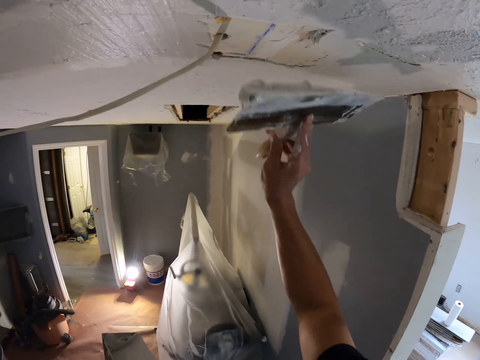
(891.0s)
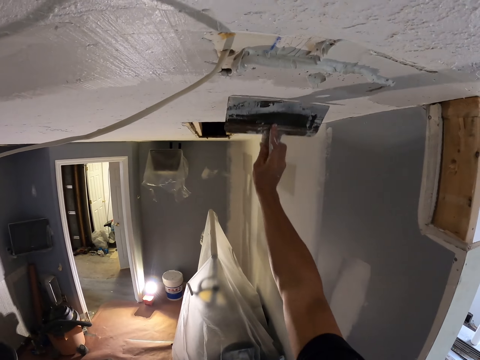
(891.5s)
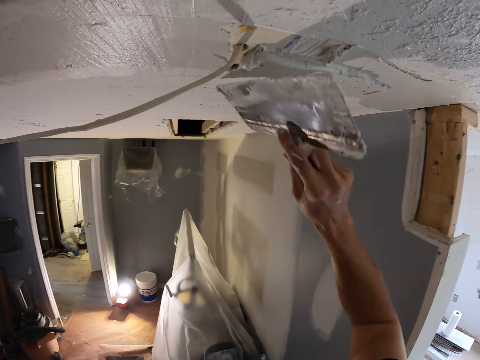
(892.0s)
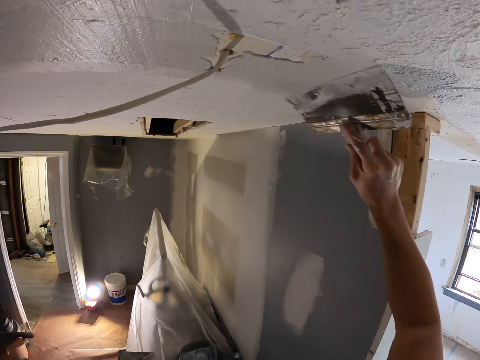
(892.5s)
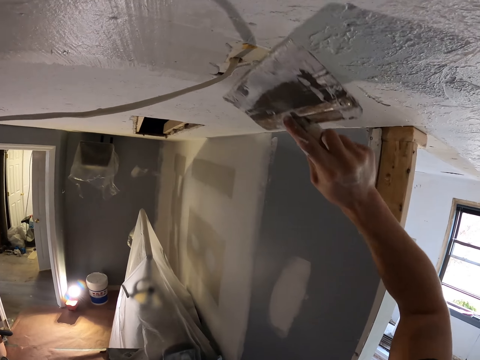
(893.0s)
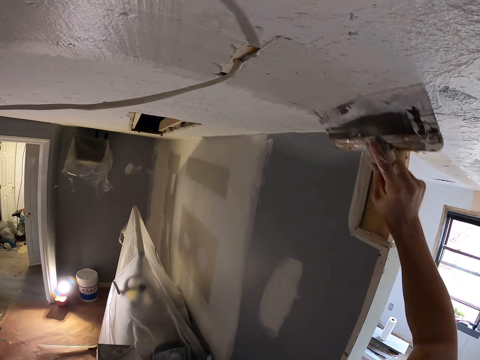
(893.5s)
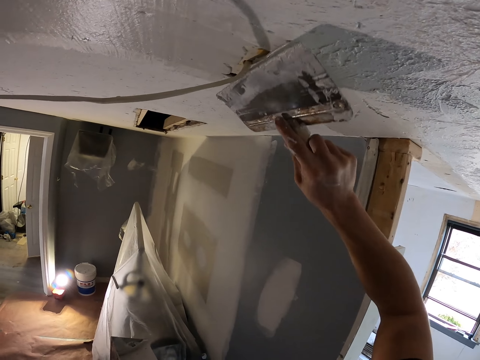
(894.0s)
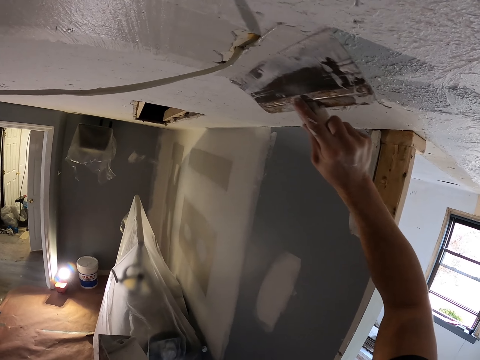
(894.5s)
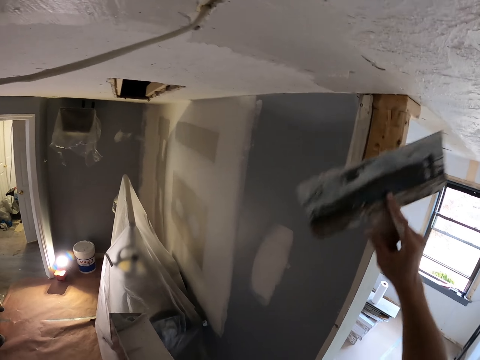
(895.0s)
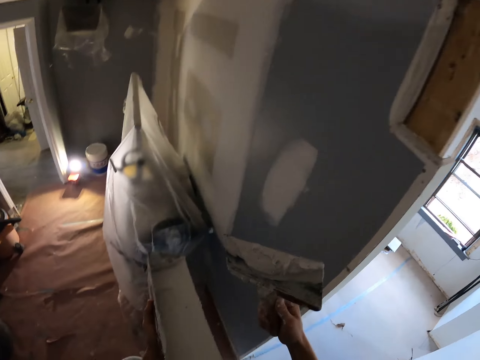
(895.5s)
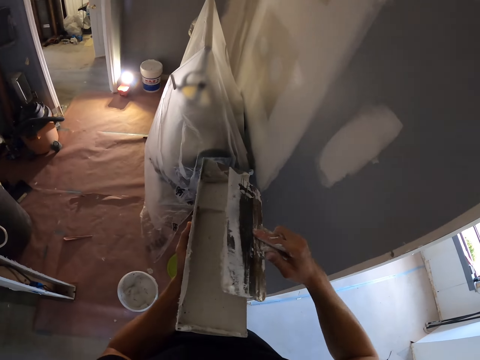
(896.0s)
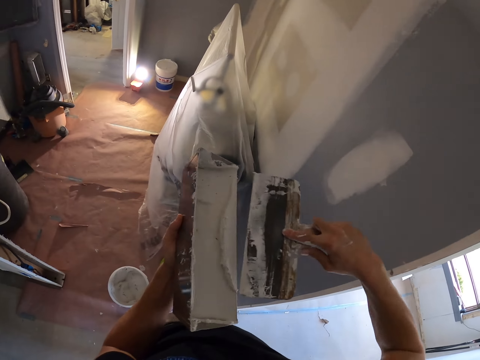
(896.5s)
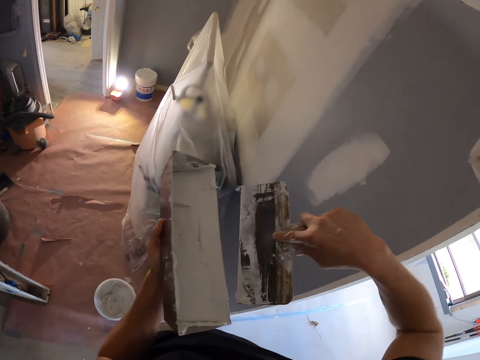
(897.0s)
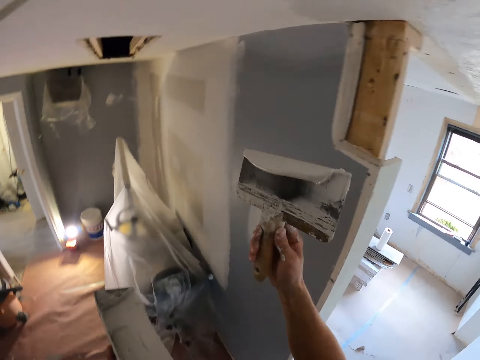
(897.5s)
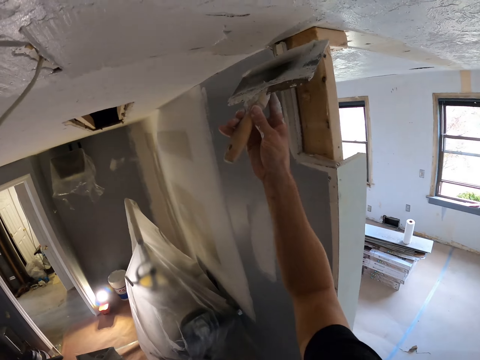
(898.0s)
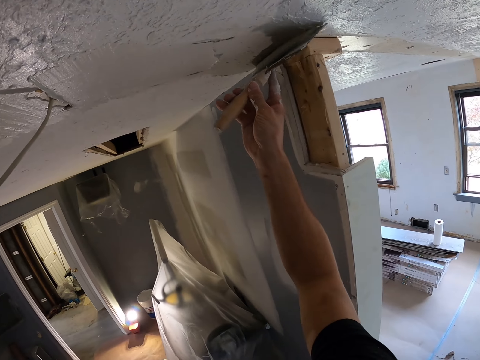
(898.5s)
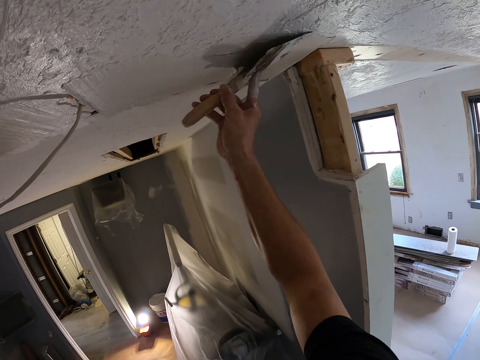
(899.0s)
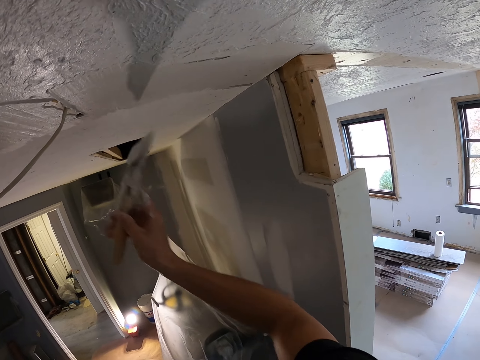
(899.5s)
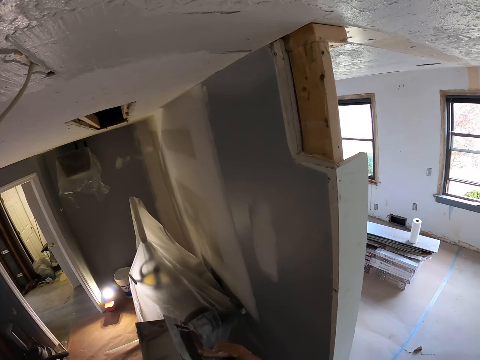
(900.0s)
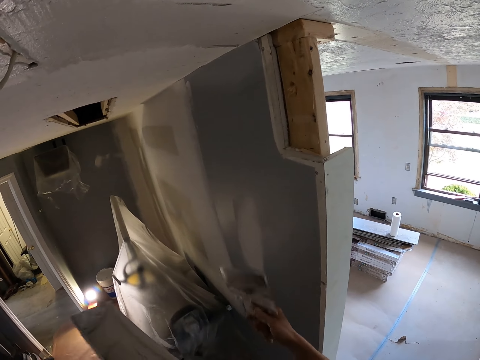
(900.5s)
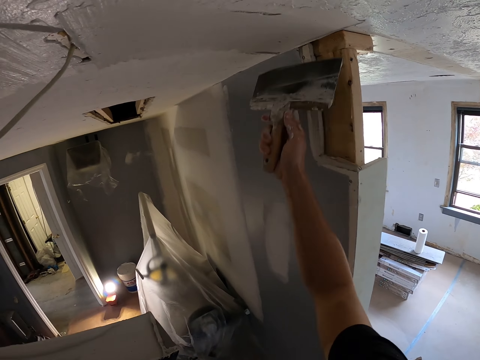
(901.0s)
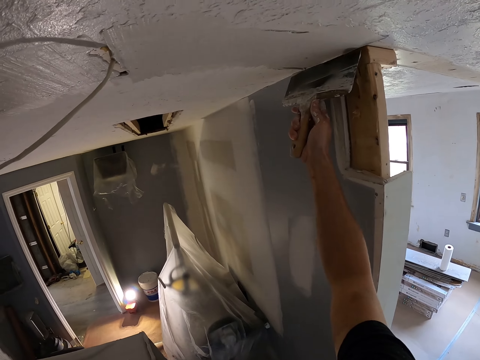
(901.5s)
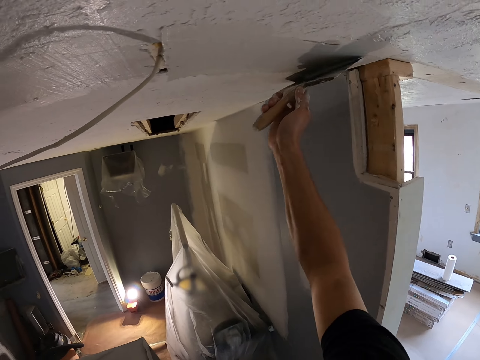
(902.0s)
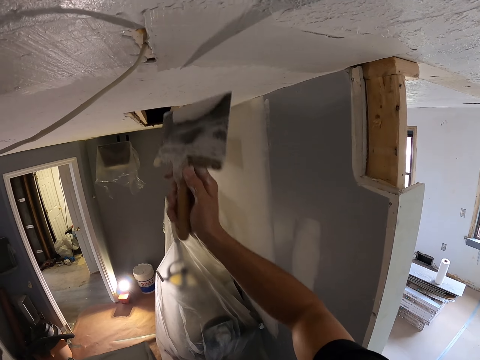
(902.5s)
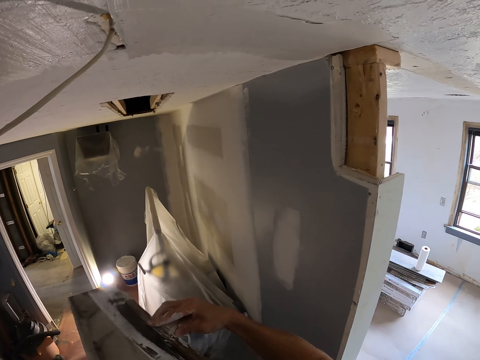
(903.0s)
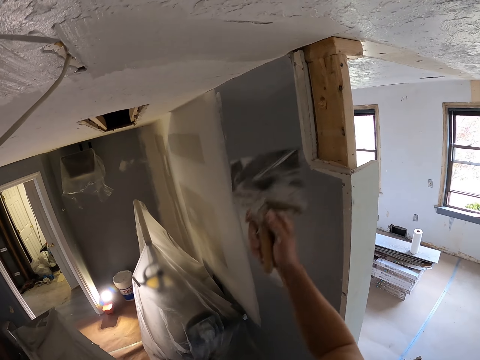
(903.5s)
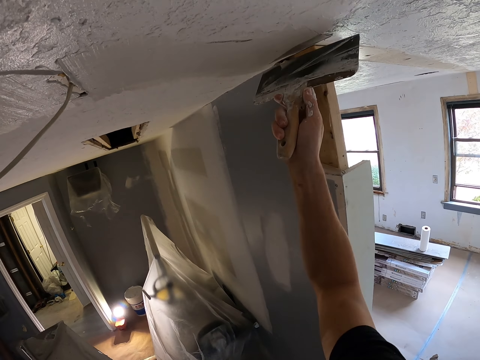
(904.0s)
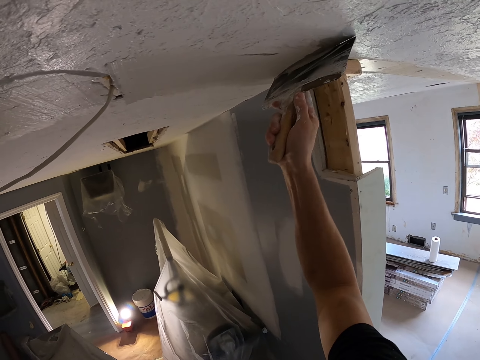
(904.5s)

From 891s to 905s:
The camera wearer spreads paint on the wall with a taping knife or squeegee trowel in the right hand. They smoothen the ceiling by skim coating with the squeegee trowel. They rub the taping knife in the right hand on the container with paint. They scoop paint in the container with the taping knife in the right hand. They spread paint on the wall with the taping knife in the right hand. They smoothen the ceiling by skim coating with the squeegee trowel. They rub the taping knife in the right hand on the container with paint.

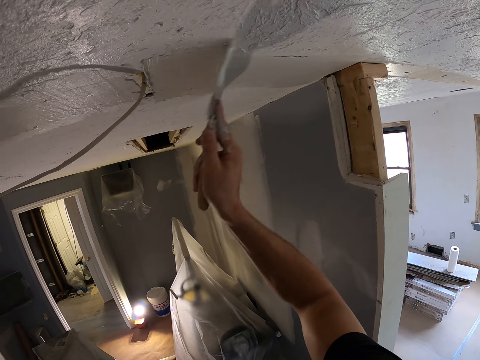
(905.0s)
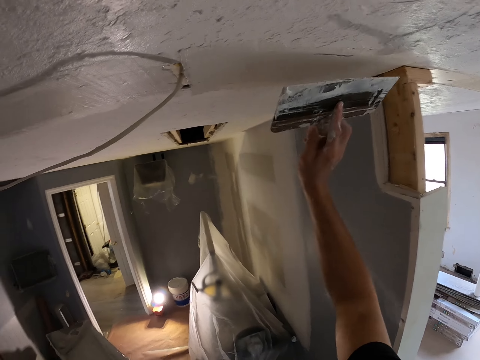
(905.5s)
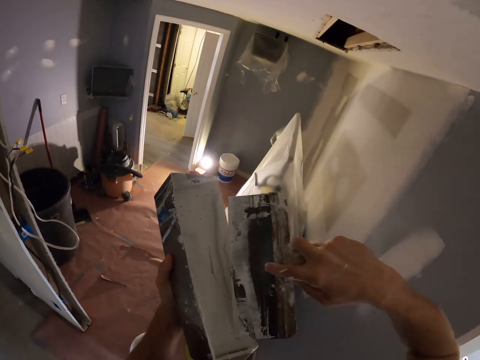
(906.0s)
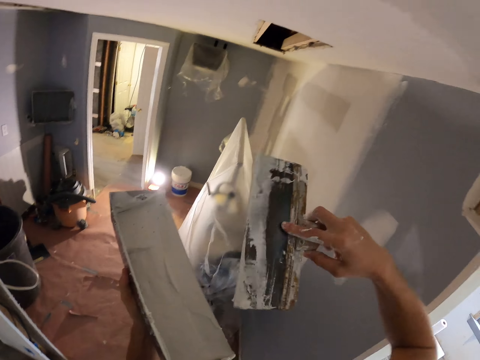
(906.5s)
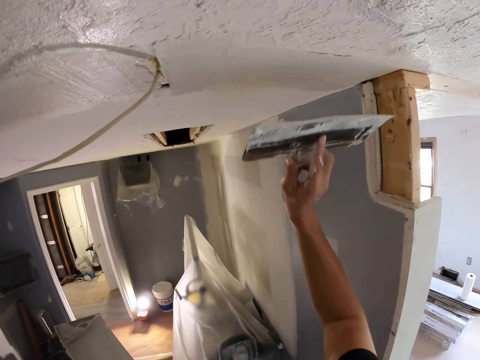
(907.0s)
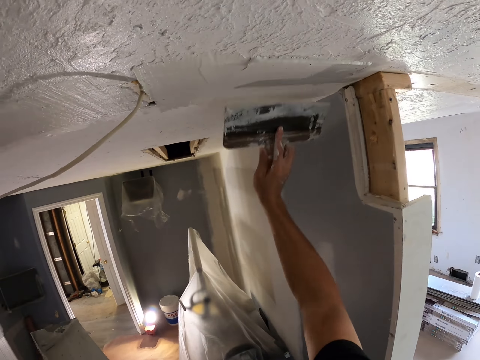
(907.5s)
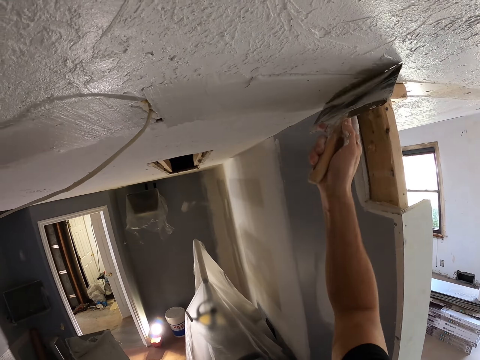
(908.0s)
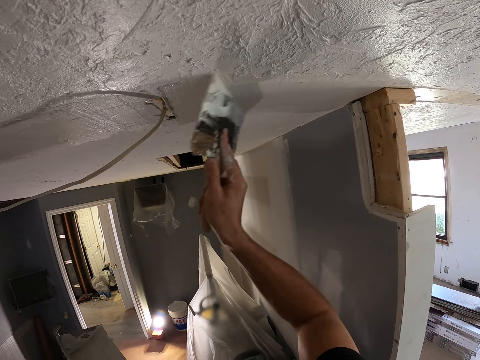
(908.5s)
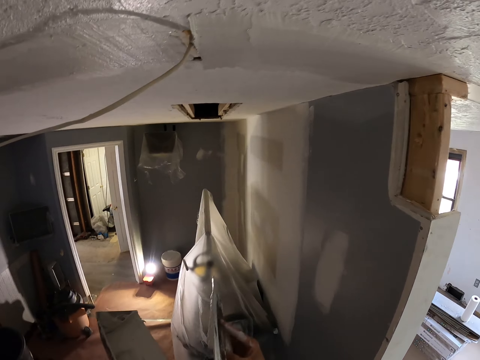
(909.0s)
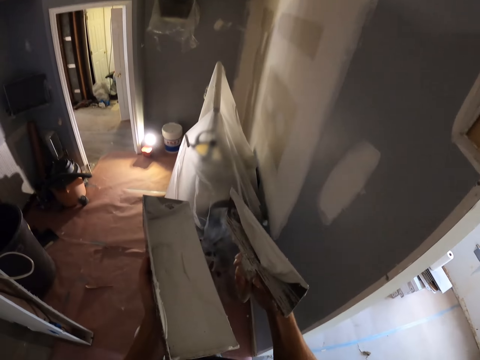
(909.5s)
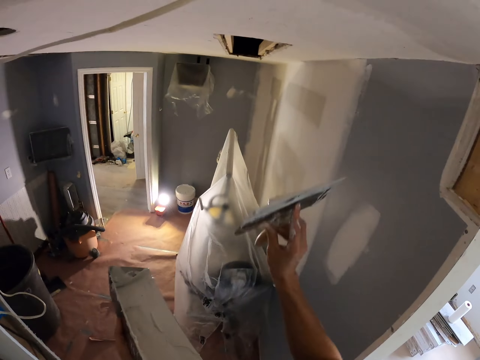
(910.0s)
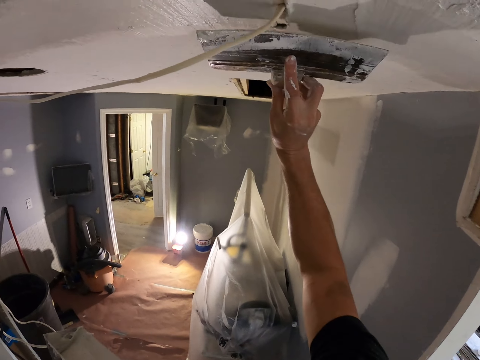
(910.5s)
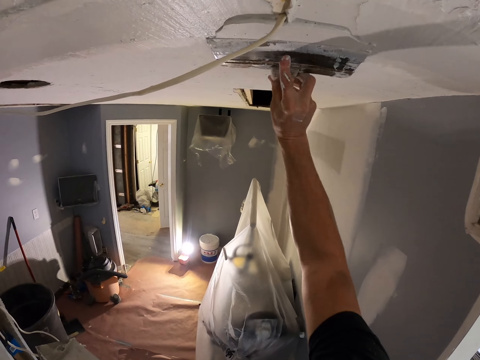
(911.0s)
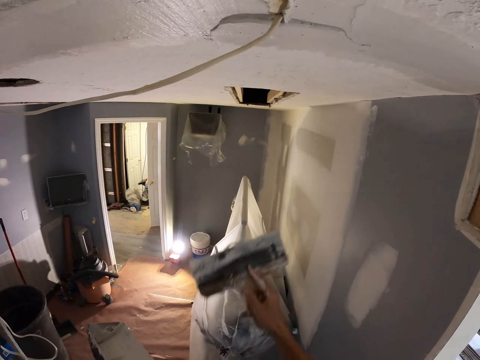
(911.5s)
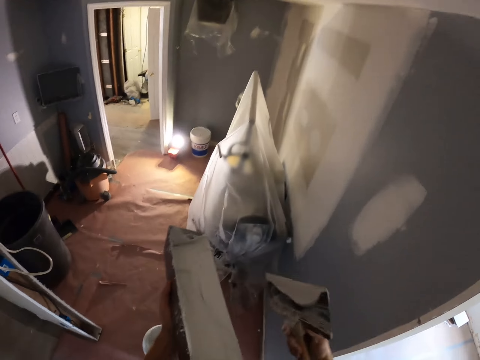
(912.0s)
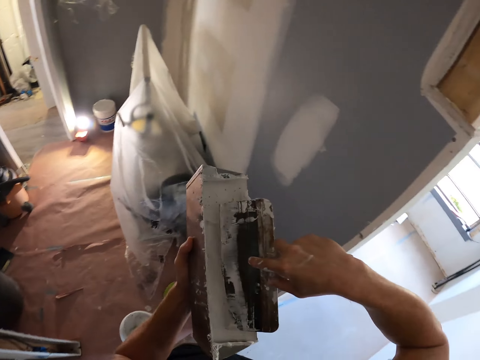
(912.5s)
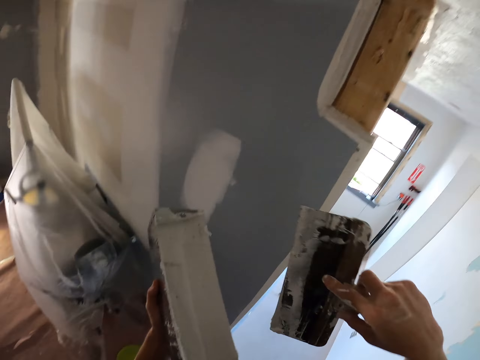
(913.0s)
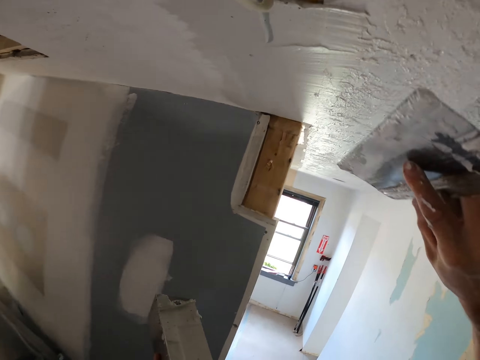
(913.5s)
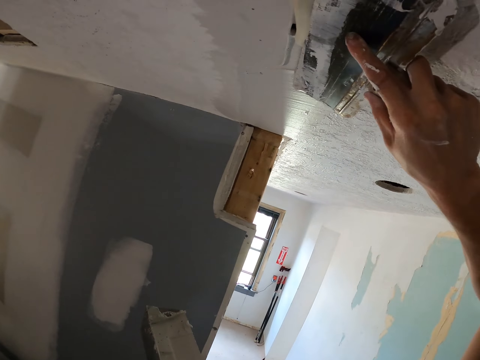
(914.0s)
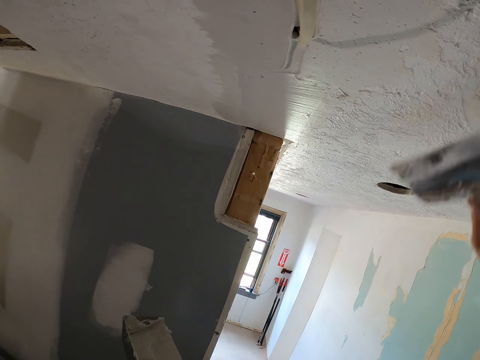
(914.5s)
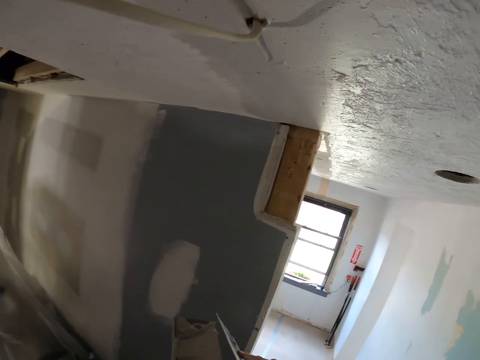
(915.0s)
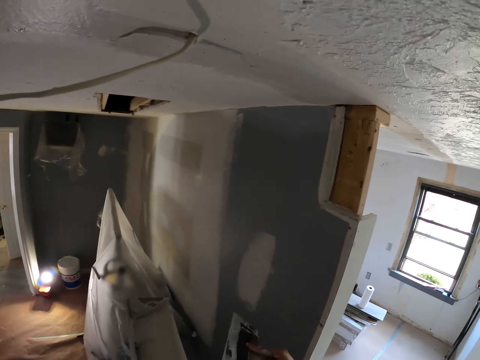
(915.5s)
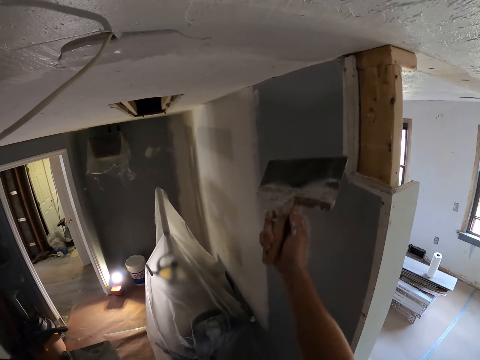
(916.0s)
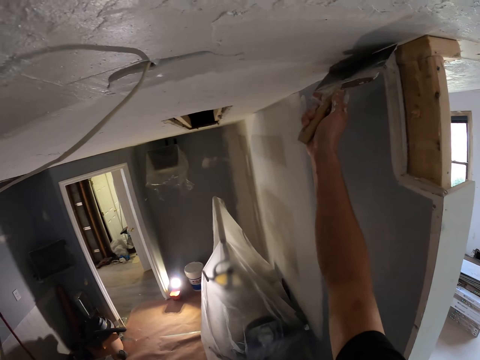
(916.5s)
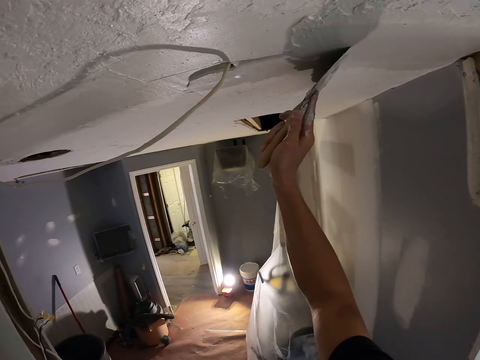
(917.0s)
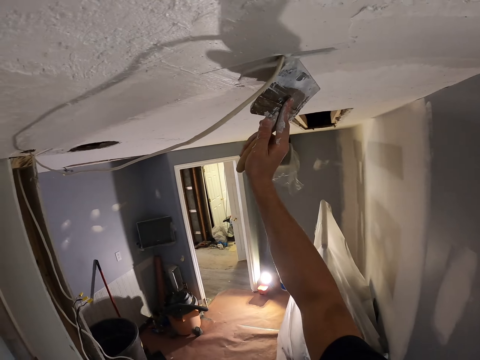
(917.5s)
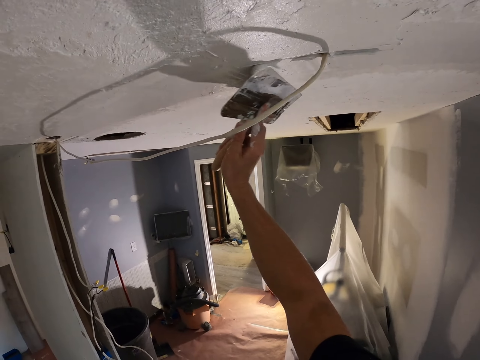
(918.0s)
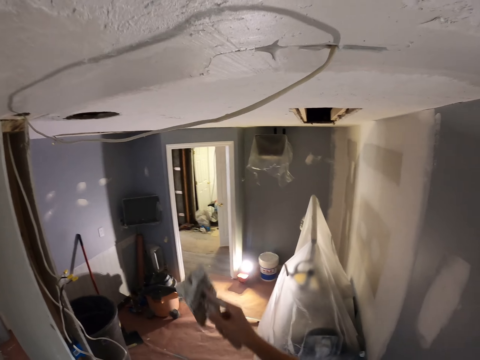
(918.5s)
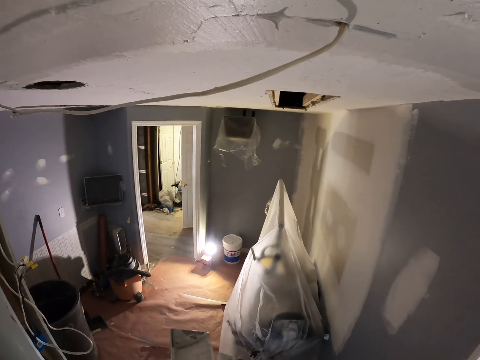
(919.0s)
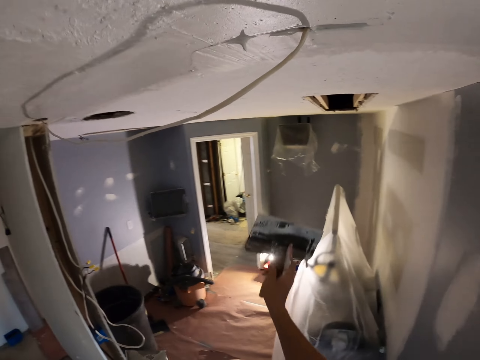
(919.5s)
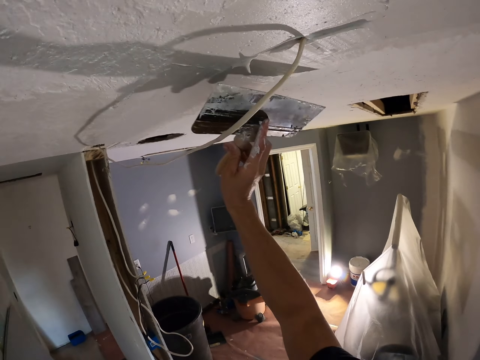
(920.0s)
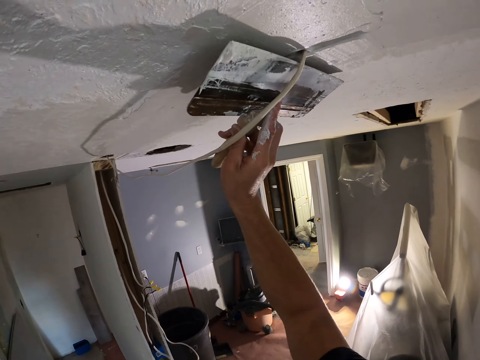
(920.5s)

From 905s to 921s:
The camera wearer smoothens paint on the wall with a taping knife or squeegee trowel. They scoop paint in the container with the taping knife in the right hand. They spread paint on the wall with the taping knife in the right hand. They smoothen the ceiling by skim coating with the squeegee trowel. They scoop paint in the container with the taping knife in the right hand. They spread paint on the wall with the taping knife in the right hand. They rub the taping knife in the right hand on the container with paint. They smoothen the ceiling by skim coating with the squeegee trowel.
